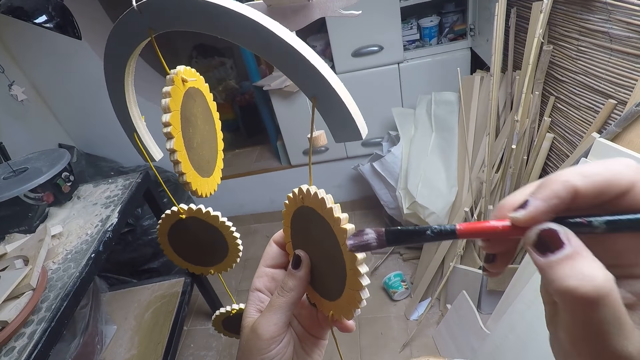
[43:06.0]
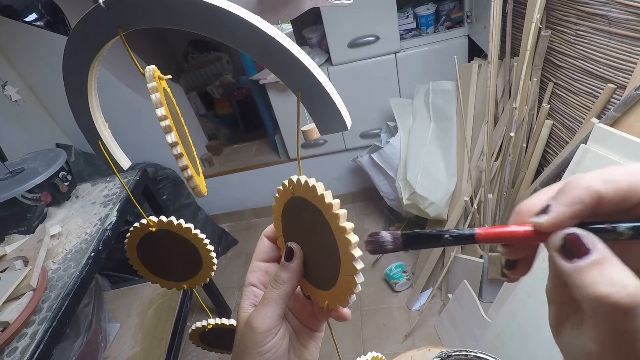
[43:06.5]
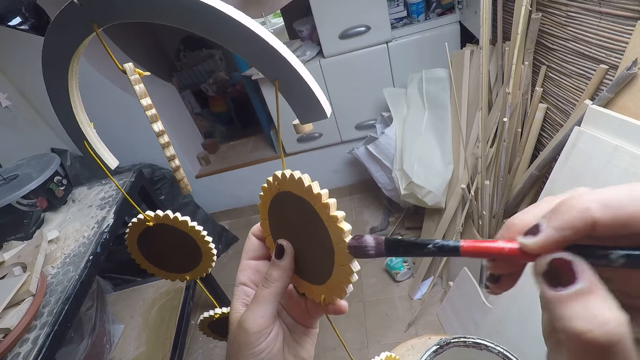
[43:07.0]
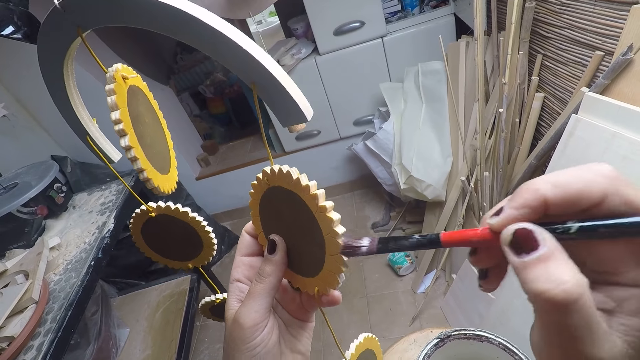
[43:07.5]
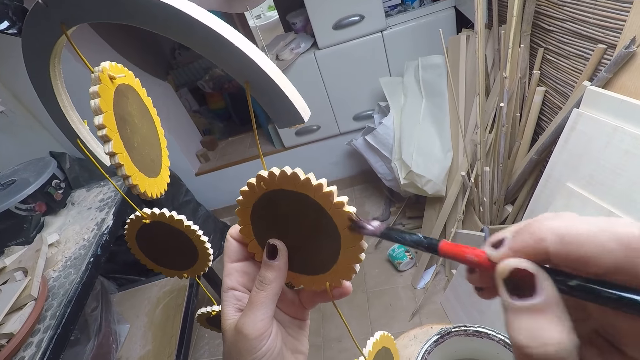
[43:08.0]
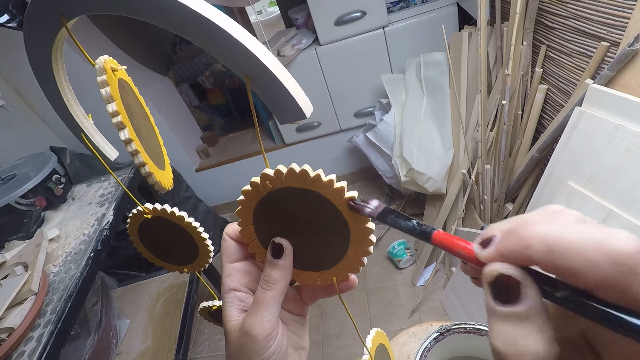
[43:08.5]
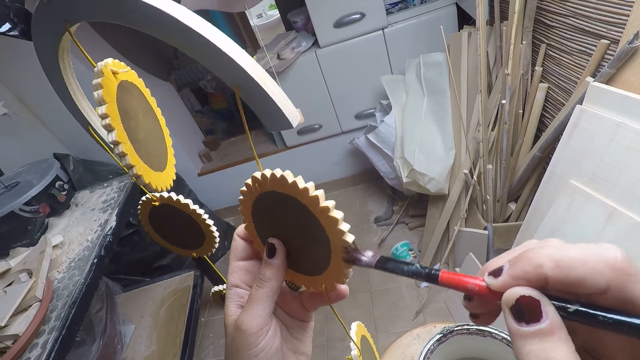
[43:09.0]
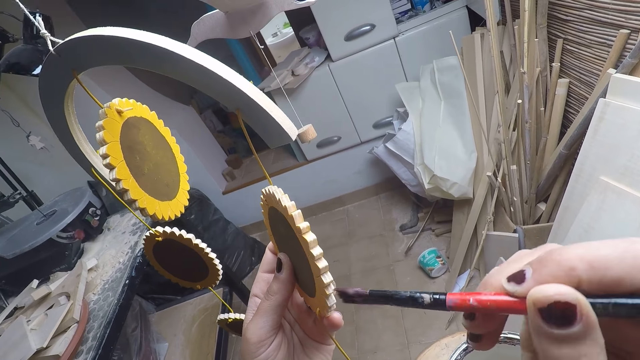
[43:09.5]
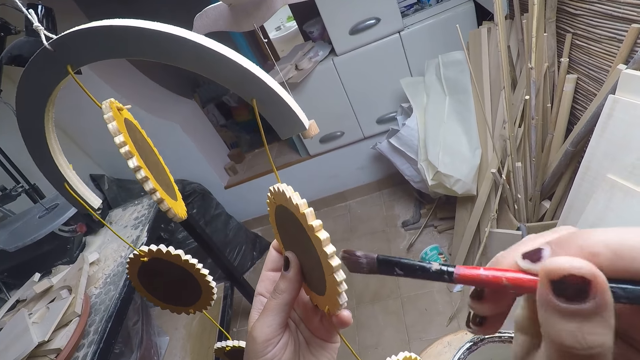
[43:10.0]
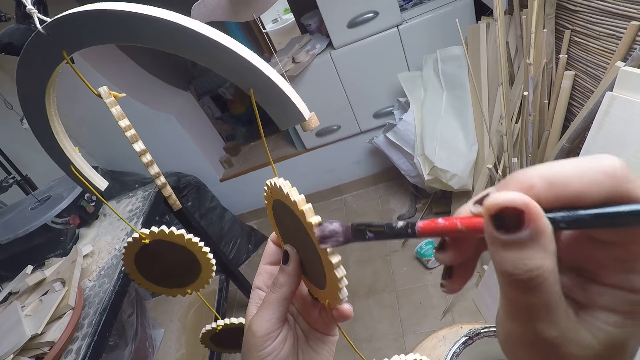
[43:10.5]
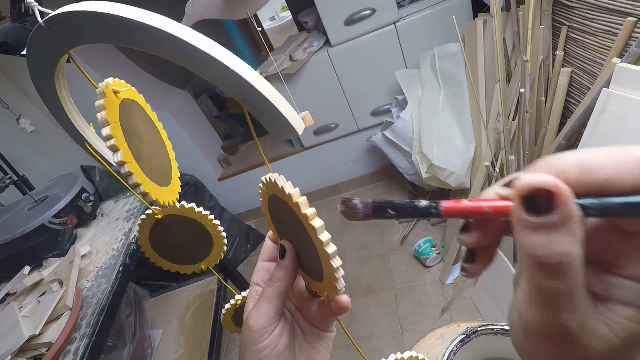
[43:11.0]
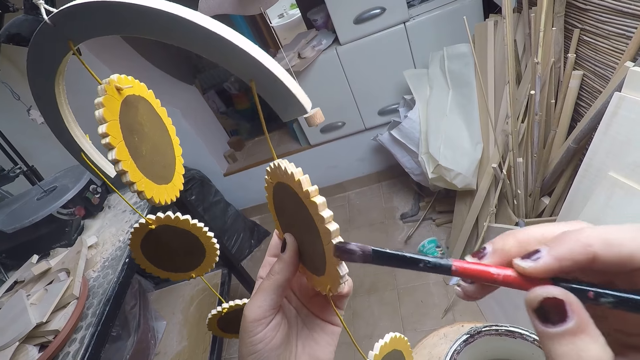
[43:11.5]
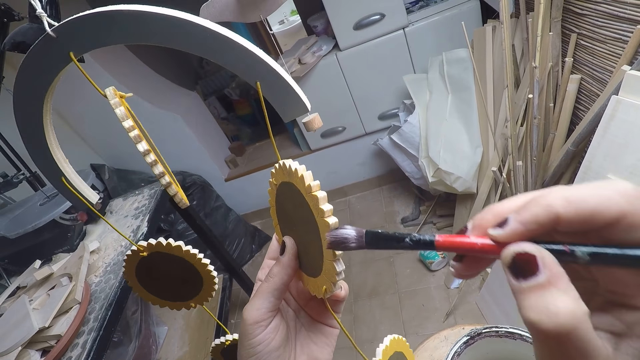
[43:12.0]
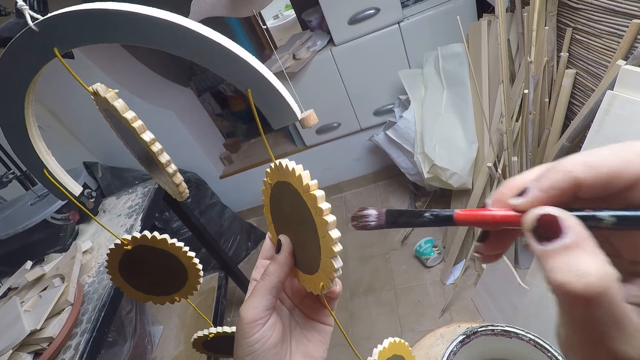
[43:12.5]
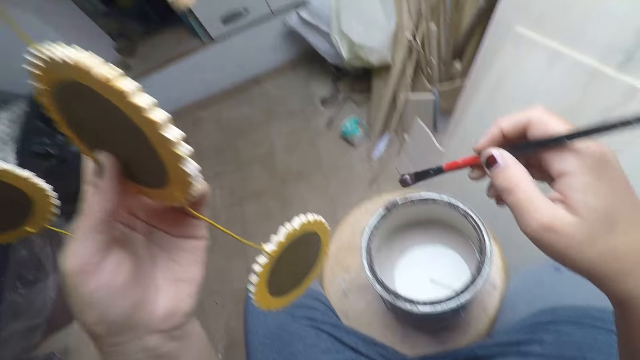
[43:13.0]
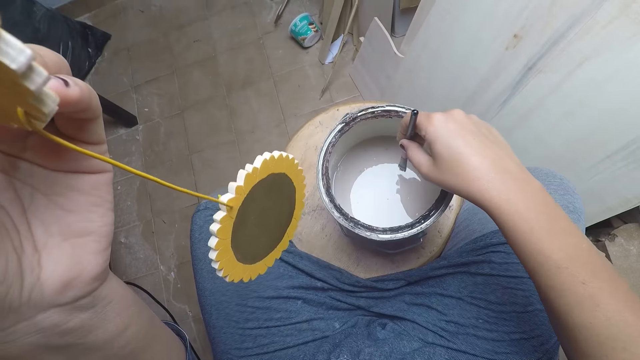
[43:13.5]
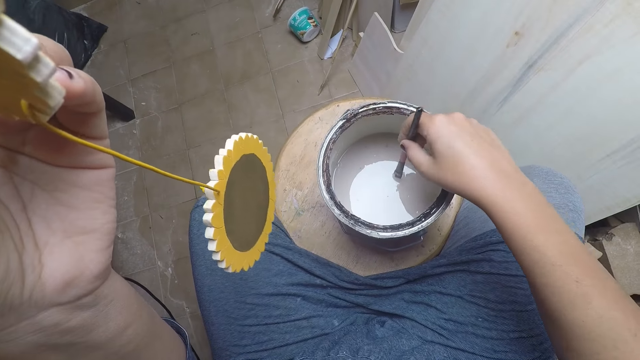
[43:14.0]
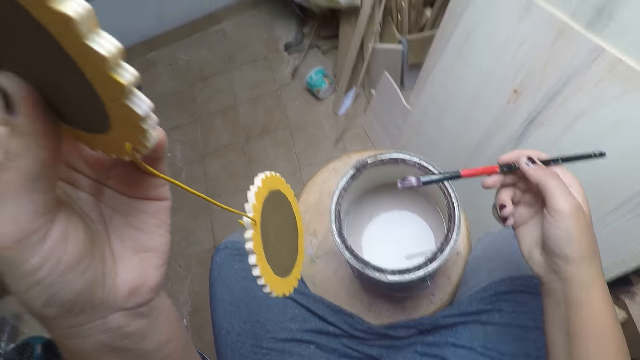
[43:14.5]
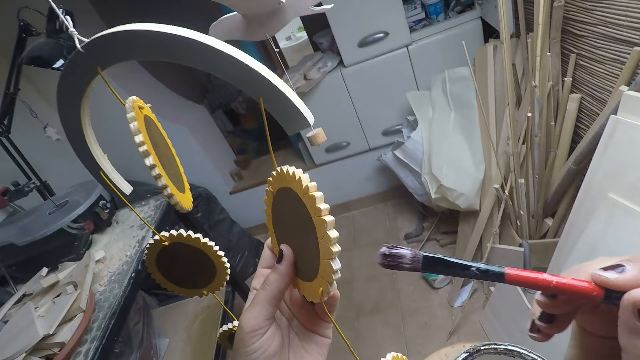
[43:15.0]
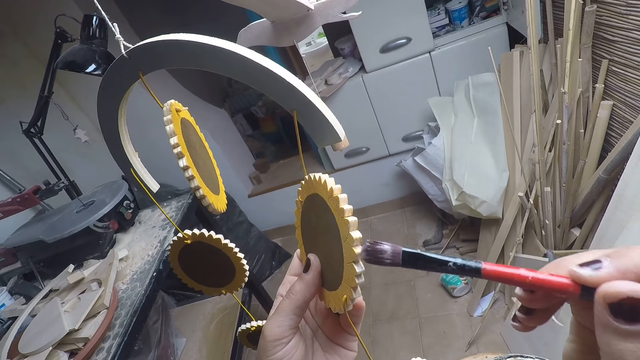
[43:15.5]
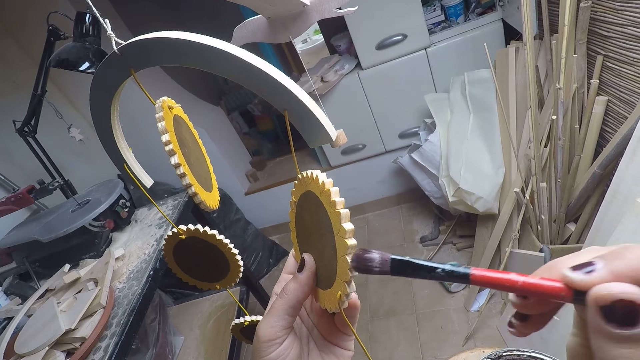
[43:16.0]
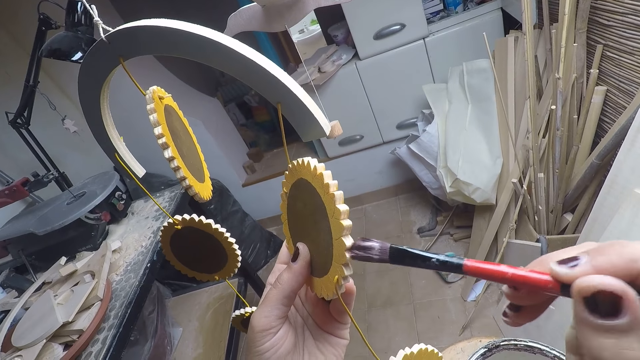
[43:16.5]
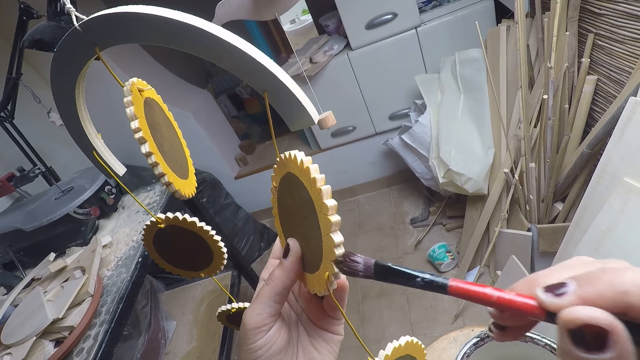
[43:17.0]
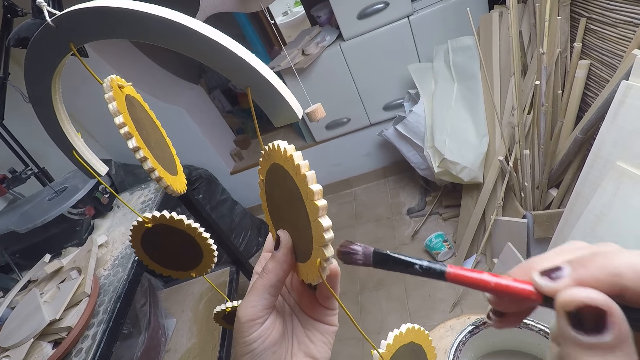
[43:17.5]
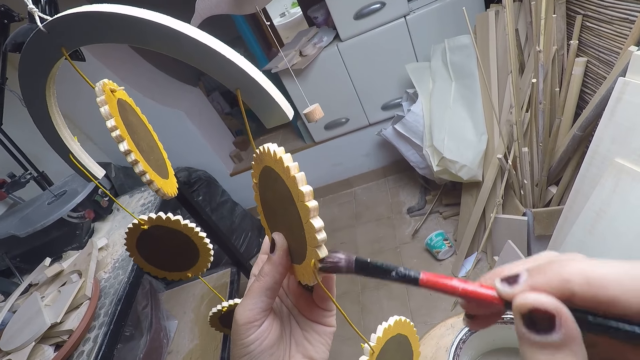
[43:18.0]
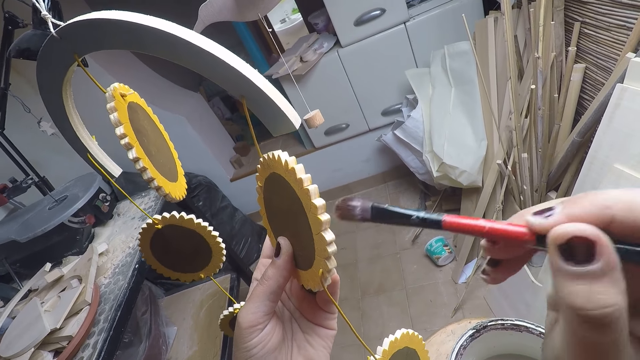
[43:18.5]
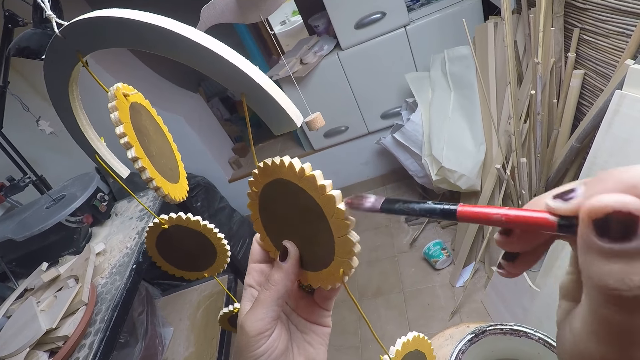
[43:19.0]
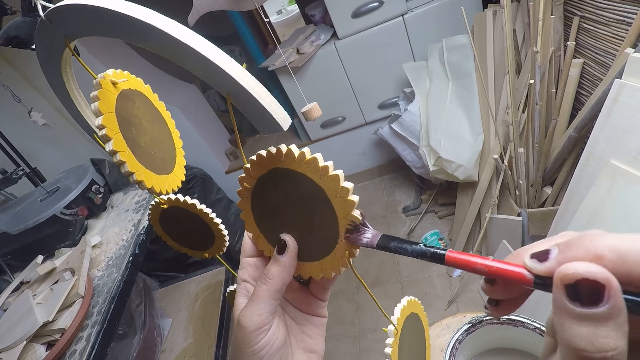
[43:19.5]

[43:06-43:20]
The camera wearer dips the brush inside the paint in the container. They remove the brush from the paint. They paint the craft with the brush.

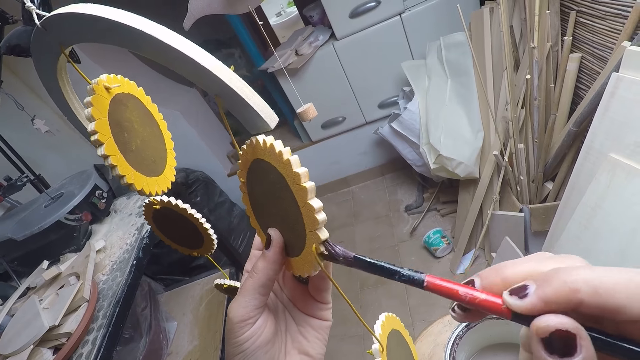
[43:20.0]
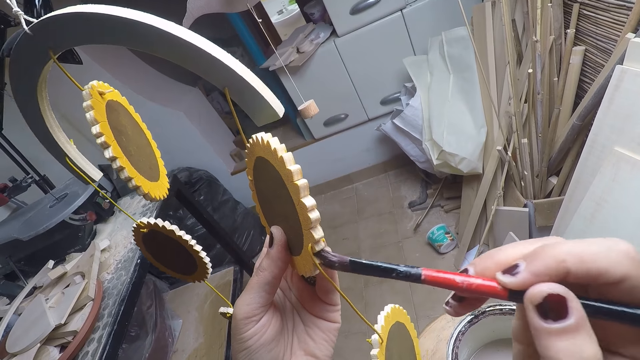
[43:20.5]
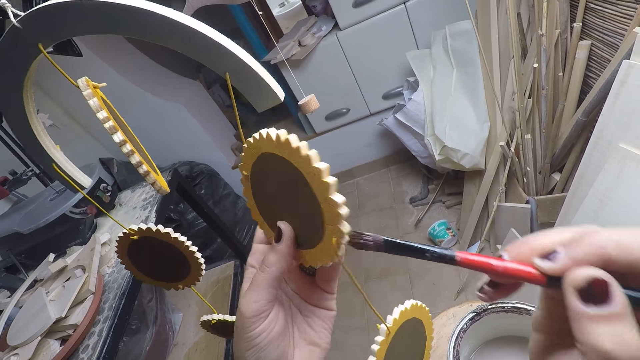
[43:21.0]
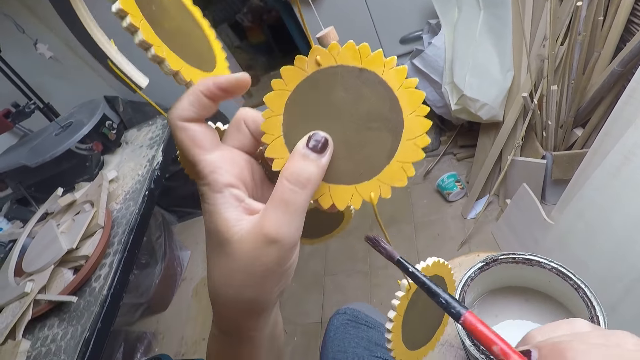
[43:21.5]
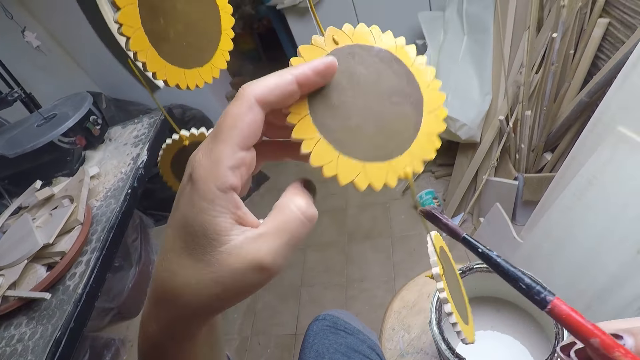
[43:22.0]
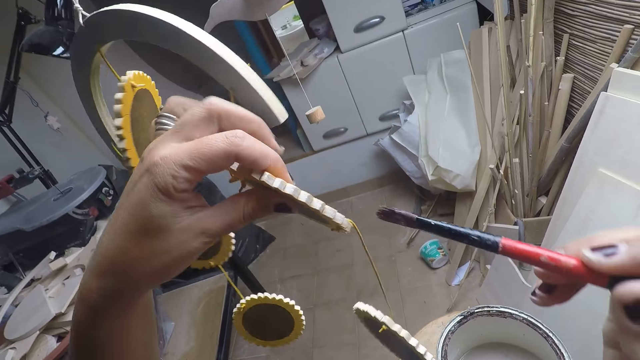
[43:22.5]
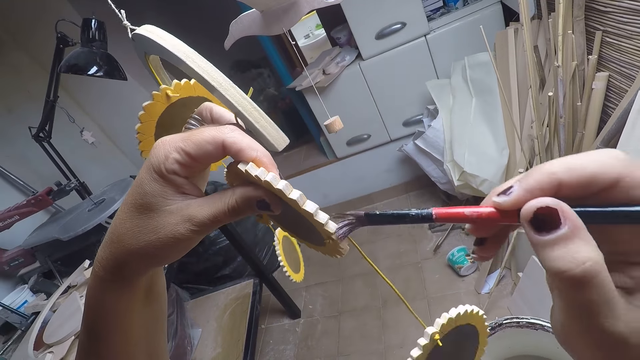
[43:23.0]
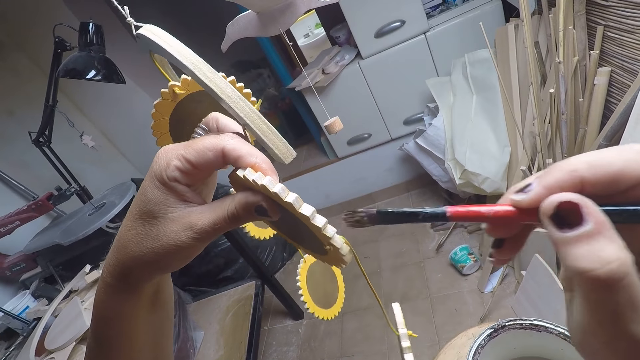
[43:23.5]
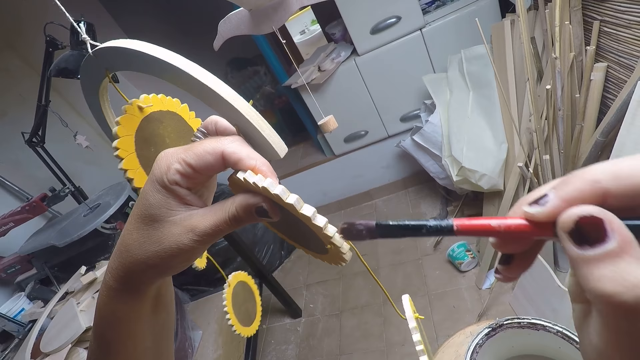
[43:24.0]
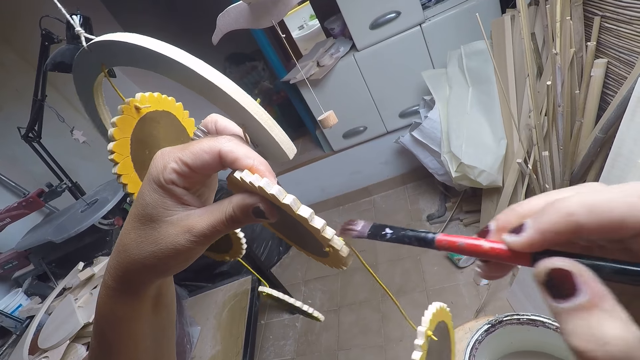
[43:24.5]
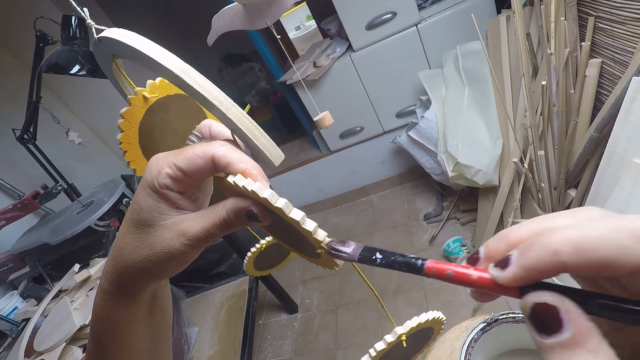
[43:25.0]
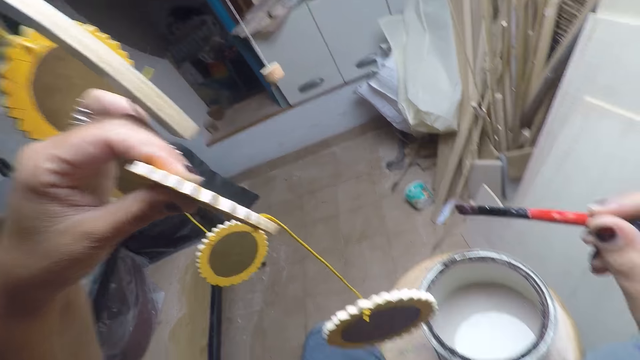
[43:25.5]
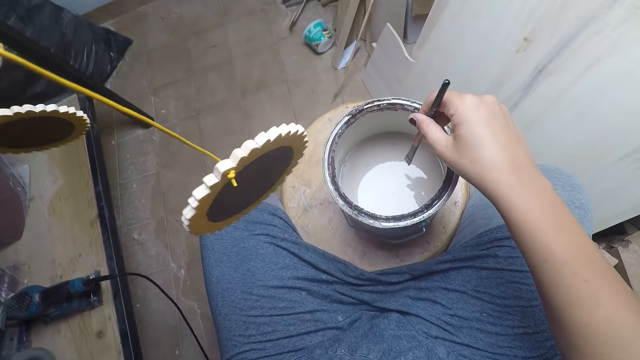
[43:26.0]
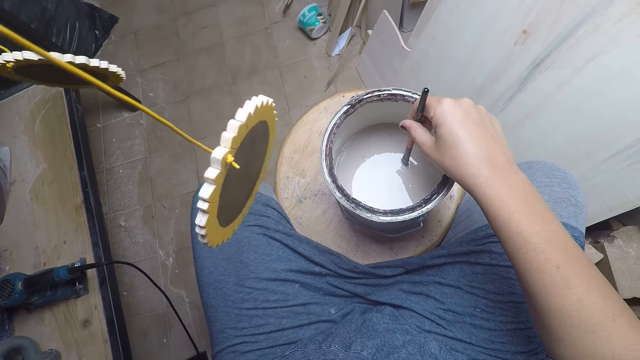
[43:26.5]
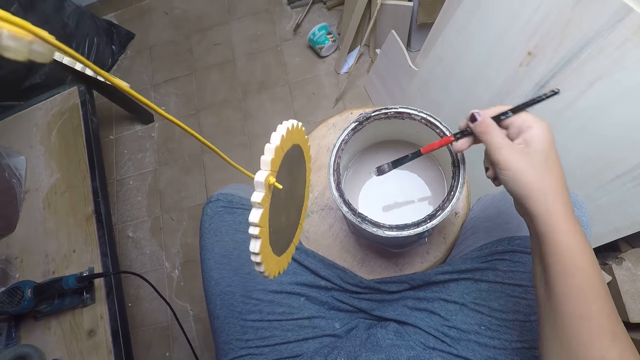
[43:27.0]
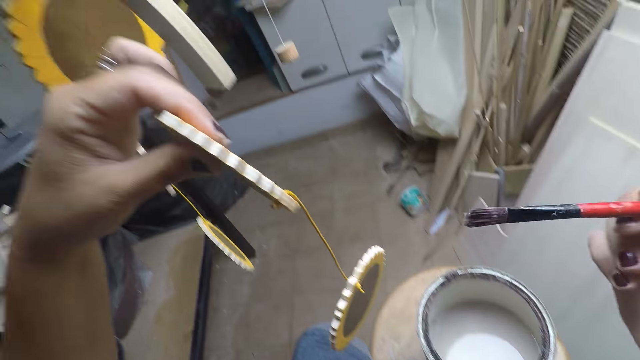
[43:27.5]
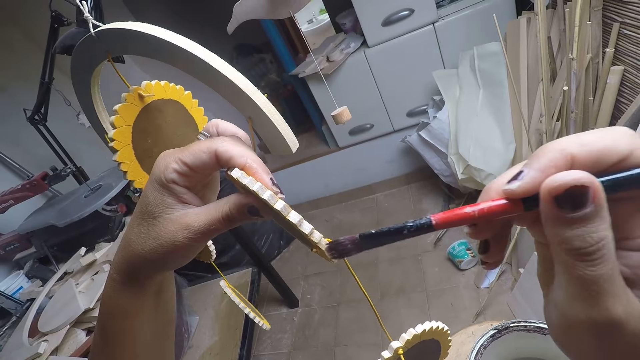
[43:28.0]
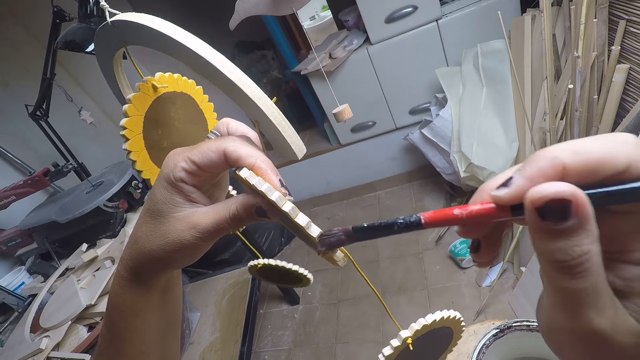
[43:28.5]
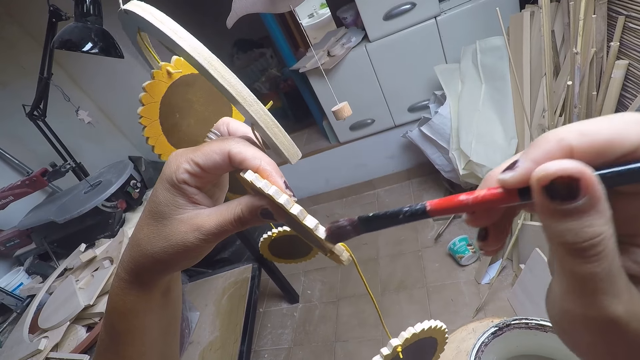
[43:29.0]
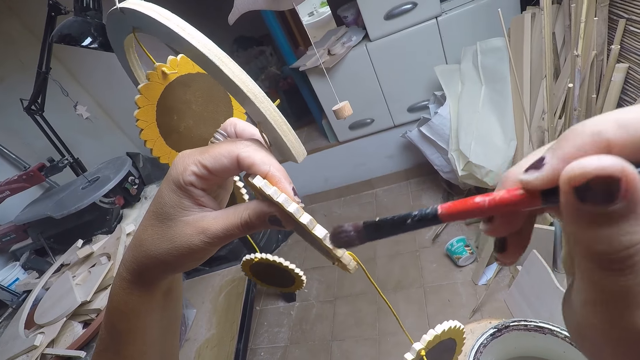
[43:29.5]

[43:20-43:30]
The camera wearer looks at something. He turns the craft in his hand. He paints the craft with the brush. He dips the brush inside the paint in the container. He removes the brush from the paint. He paints the craft with the brush.
